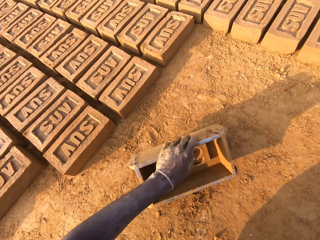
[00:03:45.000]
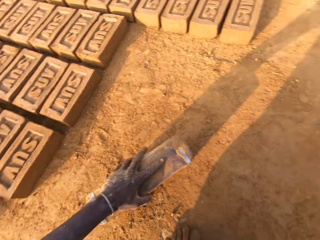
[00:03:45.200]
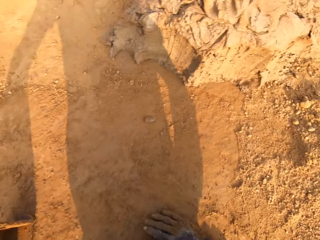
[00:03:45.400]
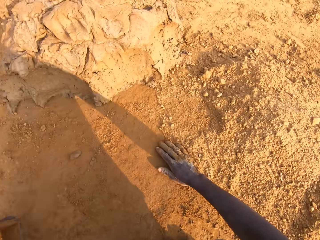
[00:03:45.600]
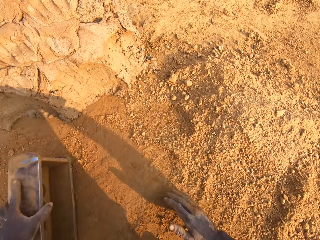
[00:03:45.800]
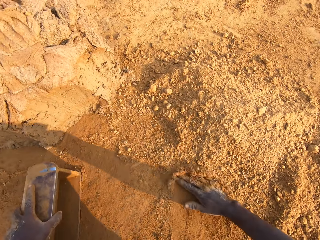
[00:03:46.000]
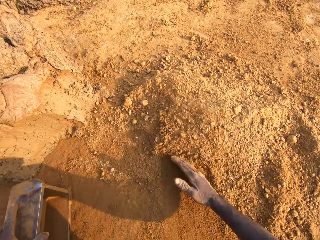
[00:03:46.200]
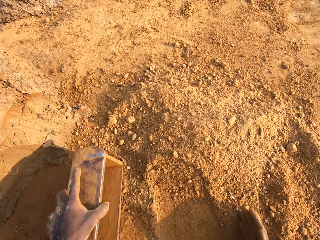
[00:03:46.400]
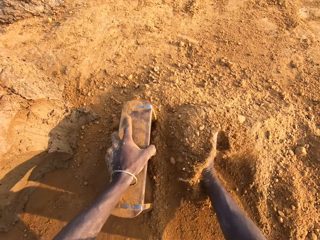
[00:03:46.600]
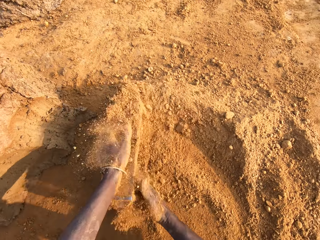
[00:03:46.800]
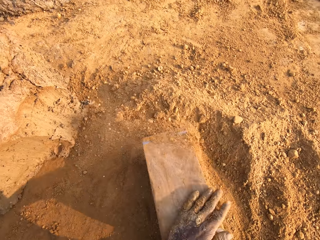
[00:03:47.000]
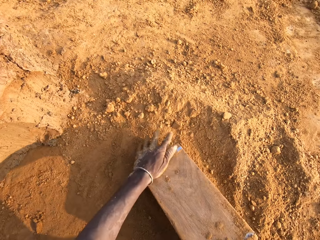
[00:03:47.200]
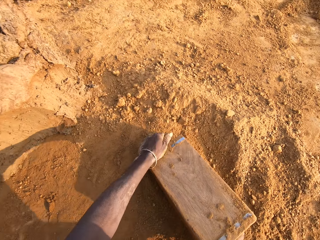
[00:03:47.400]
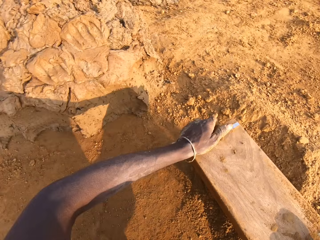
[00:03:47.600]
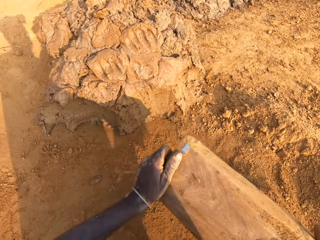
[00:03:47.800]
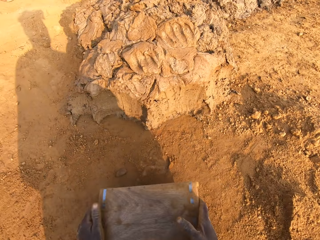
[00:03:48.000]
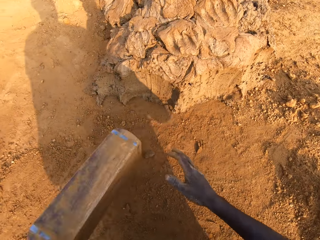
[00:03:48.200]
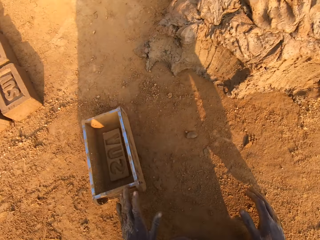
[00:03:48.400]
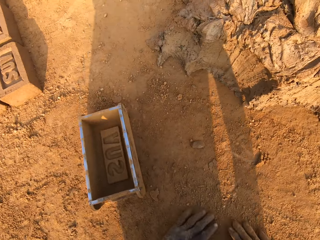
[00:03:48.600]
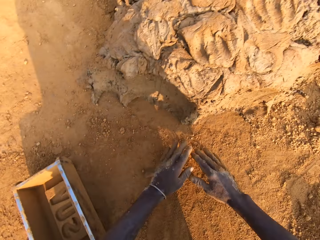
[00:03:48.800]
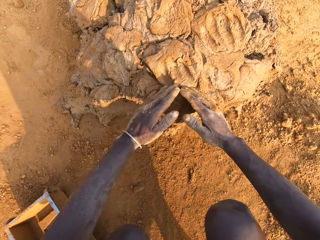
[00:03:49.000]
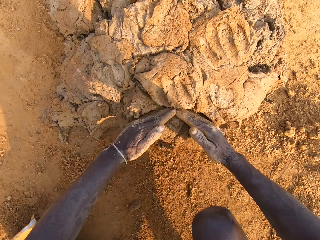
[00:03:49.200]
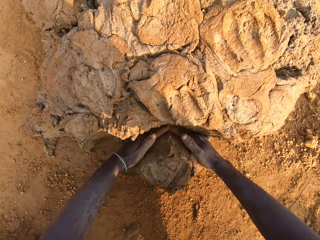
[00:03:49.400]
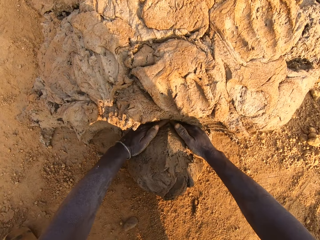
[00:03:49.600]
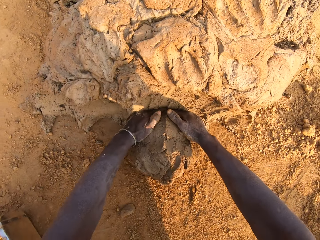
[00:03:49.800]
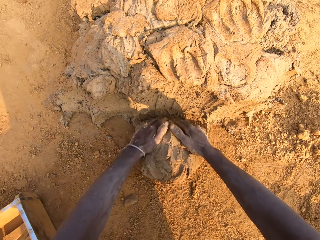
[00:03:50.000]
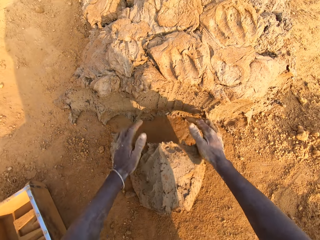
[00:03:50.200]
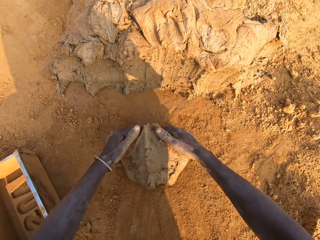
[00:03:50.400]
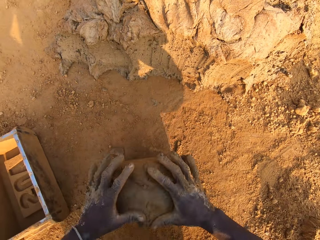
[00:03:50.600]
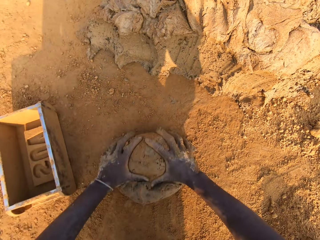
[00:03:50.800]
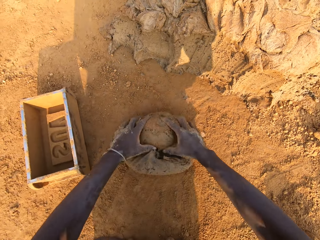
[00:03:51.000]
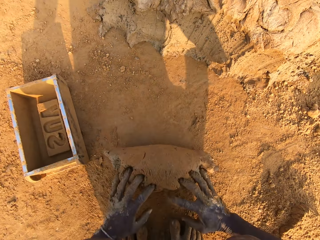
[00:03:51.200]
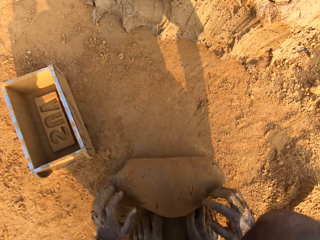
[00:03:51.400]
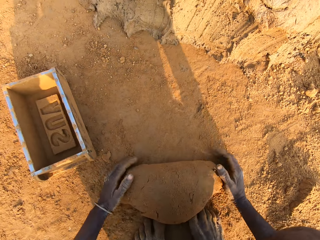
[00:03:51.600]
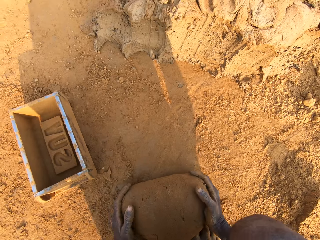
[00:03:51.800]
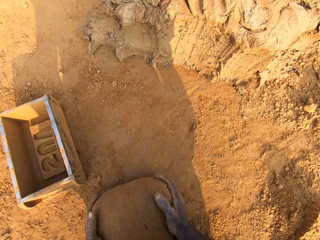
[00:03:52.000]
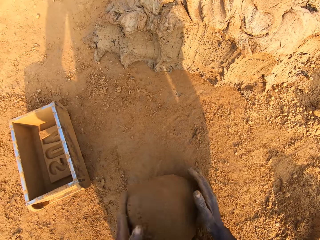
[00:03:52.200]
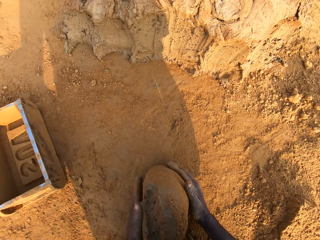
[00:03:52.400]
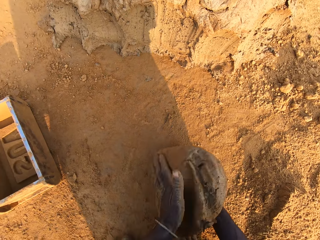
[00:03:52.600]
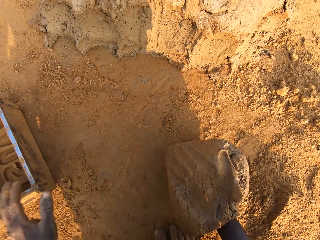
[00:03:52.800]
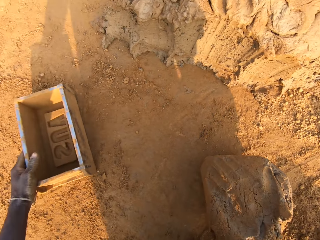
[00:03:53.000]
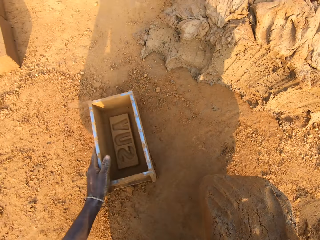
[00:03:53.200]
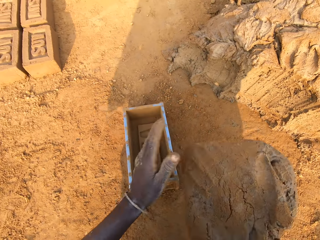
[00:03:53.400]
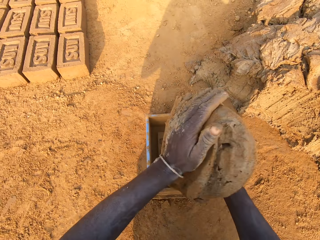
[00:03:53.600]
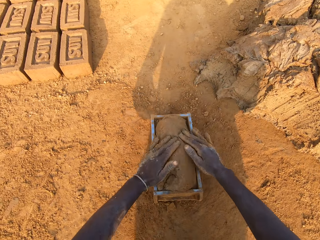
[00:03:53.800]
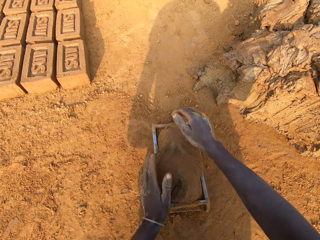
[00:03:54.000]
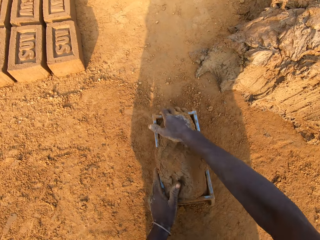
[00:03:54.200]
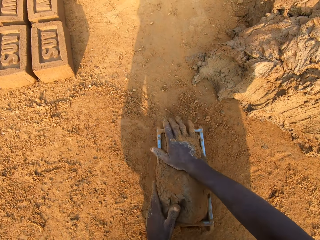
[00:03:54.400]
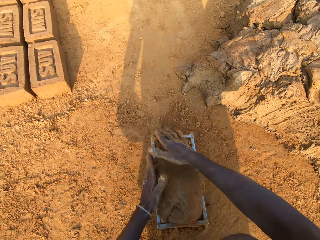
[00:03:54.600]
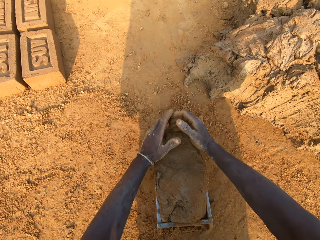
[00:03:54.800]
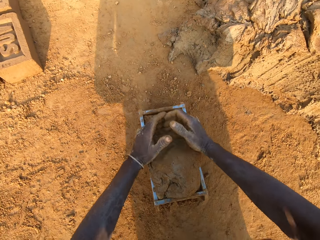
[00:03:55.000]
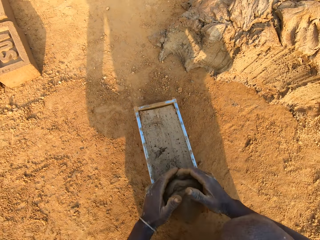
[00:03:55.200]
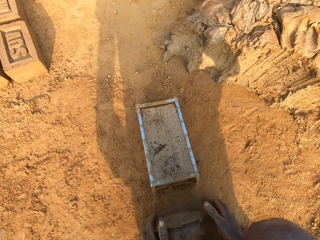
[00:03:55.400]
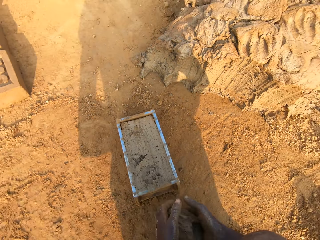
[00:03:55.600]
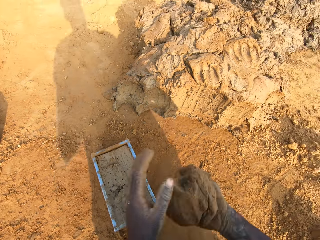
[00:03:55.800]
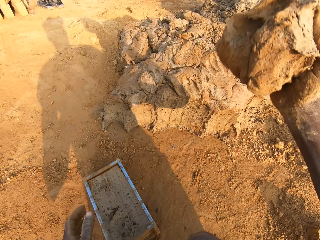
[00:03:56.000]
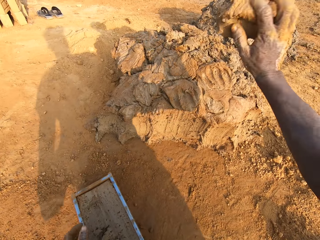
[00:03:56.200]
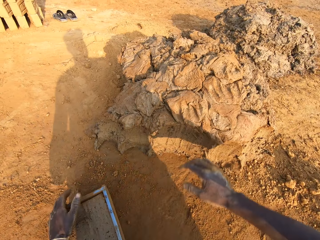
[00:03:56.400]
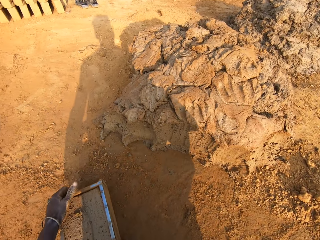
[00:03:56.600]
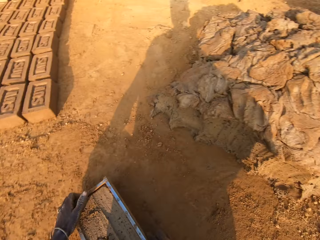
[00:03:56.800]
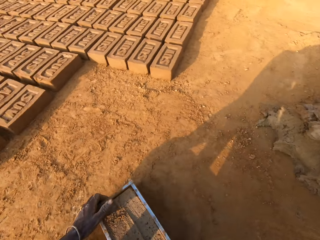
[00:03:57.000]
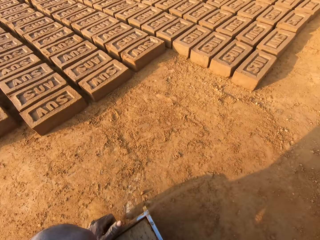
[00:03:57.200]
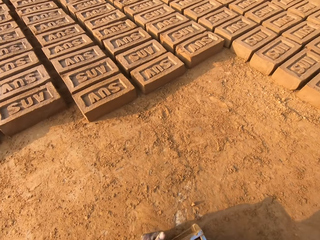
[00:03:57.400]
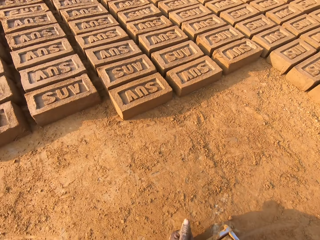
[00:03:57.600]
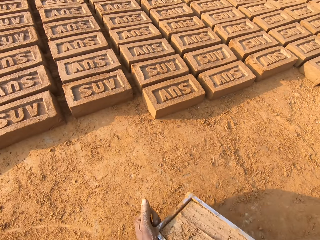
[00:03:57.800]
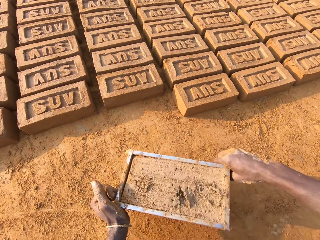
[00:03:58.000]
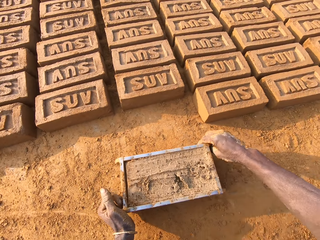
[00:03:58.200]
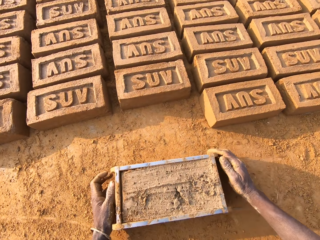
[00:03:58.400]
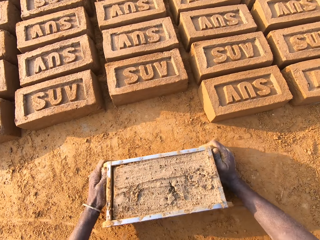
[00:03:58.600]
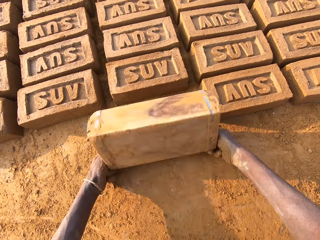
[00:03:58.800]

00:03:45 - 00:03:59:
The camera wearer puts sand into the wooden brick mold with his right hand. He moves the brick mold with his hands. He cuts out a portion of clay mix with both hands. He molds the portion of clay mix with both hands. He adjusts the brick mold with his left hand. He puts the clay mix in the brick mold. He cuts out excess clay mix from the brick mold with both hands. He throws the portion of clay mix on the floor with his right hand. He moves the brick mold with his hands.

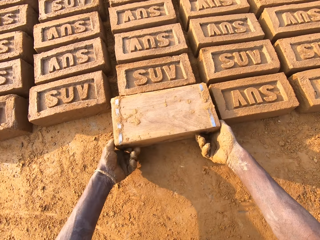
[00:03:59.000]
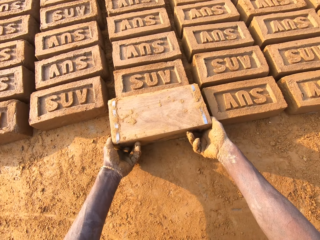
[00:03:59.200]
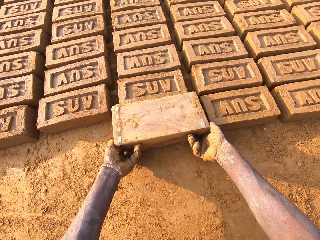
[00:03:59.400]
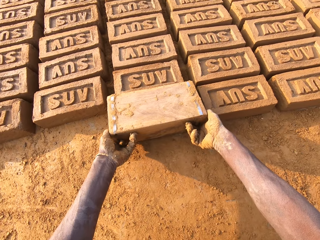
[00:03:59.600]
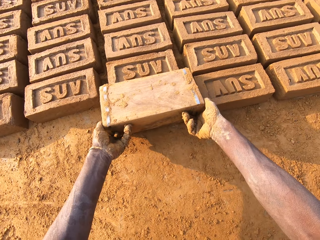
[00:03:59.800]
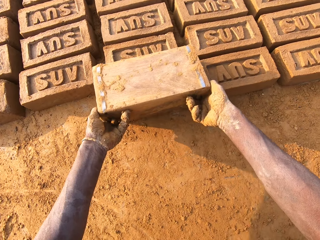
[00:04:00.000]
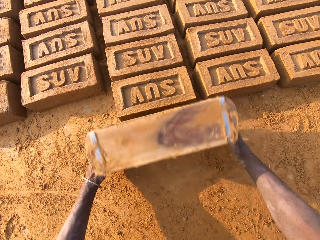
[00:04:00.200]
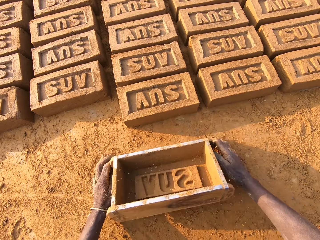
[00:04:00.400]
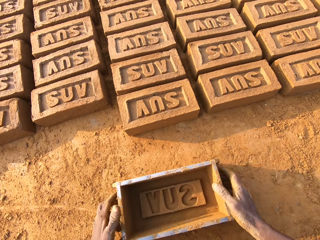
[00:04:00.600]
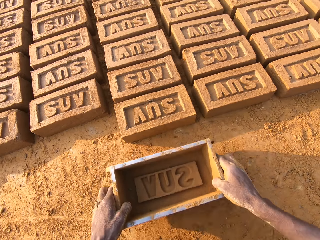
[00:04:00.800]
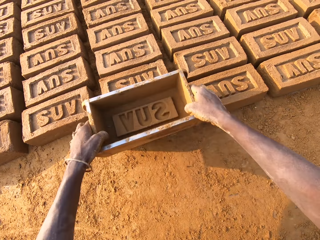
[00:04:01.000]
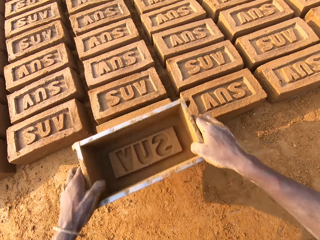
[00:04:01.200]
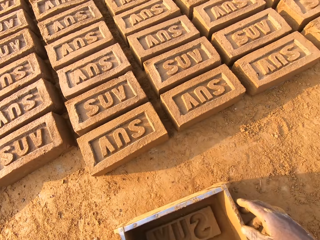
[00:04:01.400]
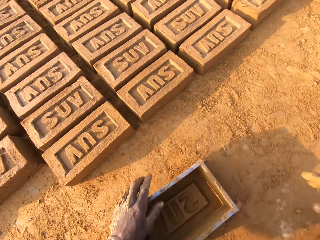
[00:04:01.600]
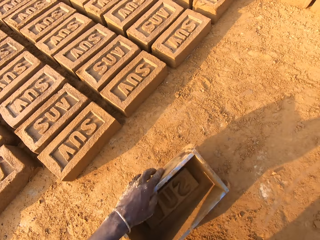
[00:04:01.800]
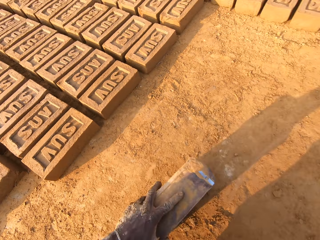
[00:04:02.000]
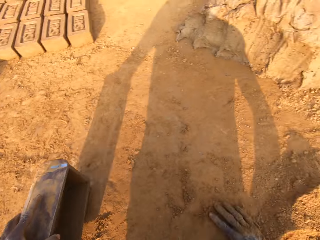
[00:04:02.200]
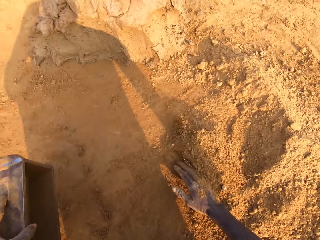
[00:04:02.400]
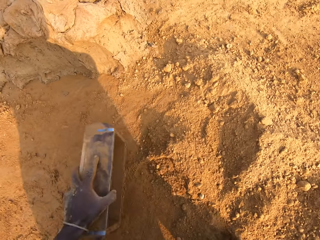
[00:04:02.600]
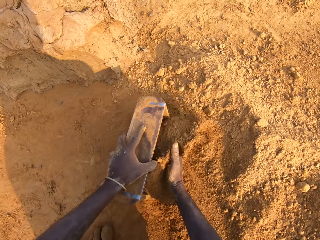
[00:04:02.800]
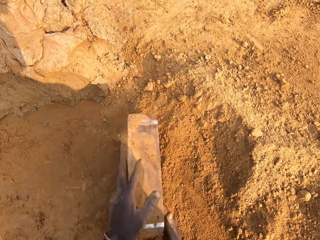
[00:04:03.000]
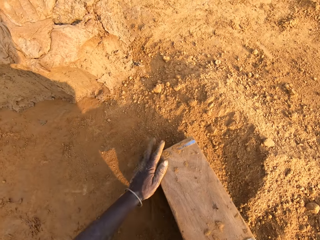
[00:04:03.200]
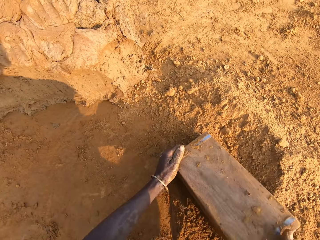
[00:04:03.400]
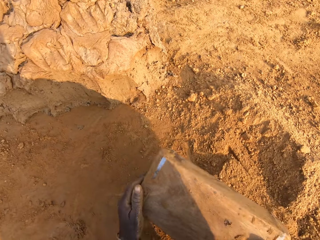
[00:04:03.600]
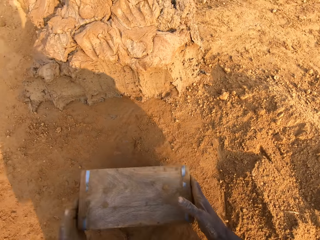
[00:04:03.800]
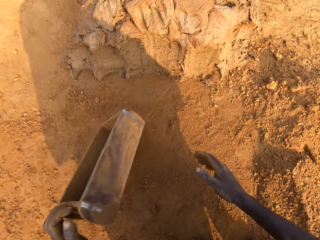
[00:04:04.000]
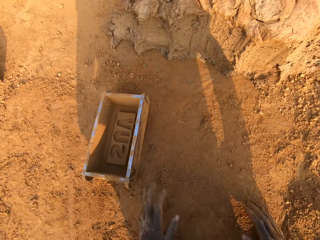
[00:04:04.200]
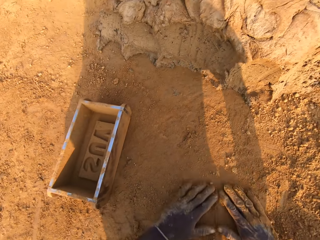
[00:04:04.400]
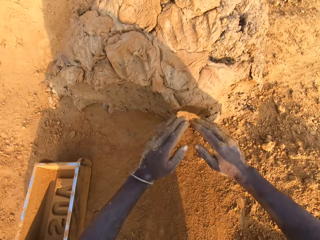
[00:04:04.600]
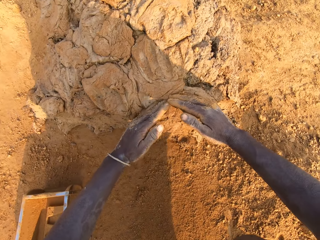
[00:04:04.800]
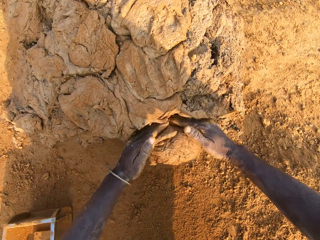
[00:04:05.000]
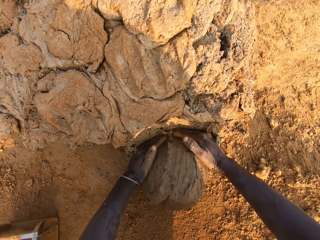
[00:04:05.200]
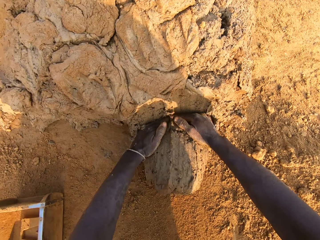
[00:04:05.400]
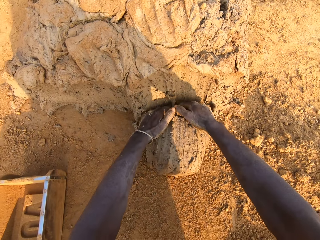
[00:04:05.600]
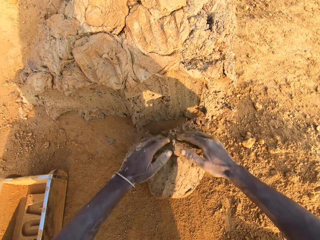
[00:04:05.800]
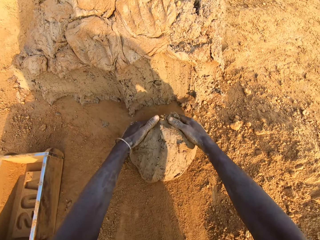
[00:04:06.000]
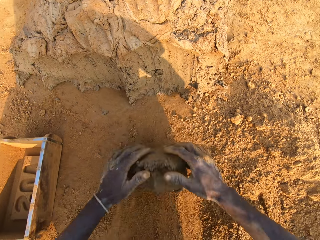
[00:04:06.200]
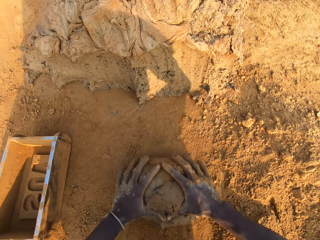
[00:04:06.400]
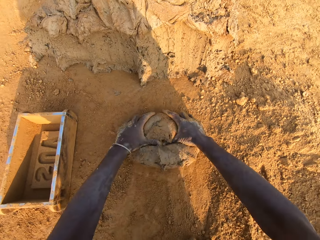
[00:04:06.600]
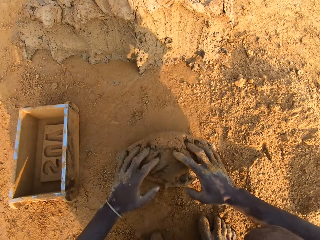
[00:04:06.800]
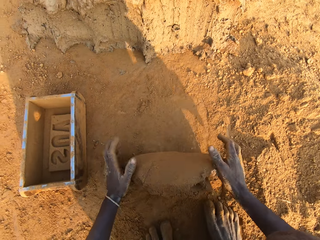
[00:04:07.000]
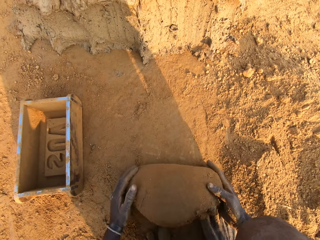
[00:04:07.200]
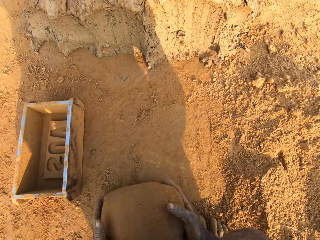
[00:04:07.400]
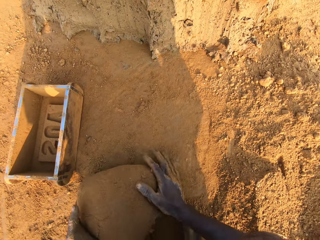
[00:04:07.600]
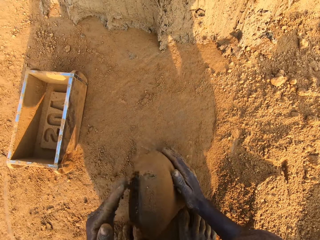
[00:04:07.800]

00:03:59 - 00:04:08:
The camera wearer pours clay mix from the brick mold on the ground. He presses the clay mix with the brick mold. He moves the brick mold with his hands. He puts sand into the wooden brick mold with his right hand. He moves the brick mold with his hands. He cuts out a portion of clay mix with both hands. He molds the portion of clay mix with both hands.
